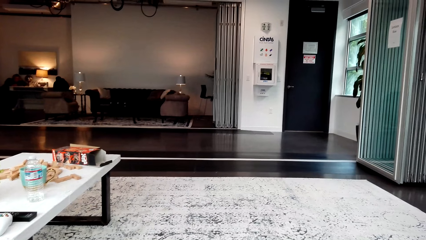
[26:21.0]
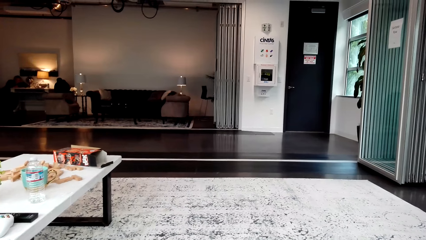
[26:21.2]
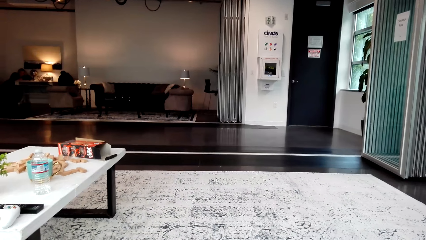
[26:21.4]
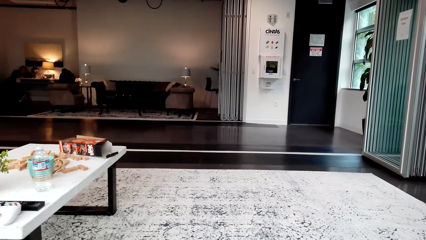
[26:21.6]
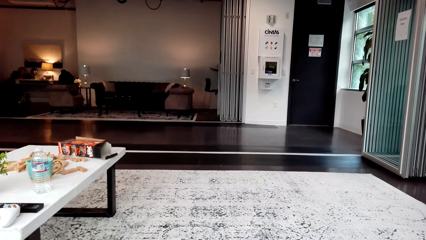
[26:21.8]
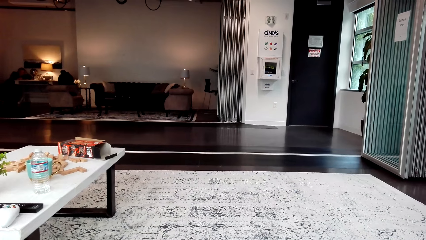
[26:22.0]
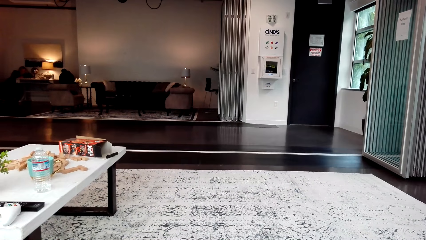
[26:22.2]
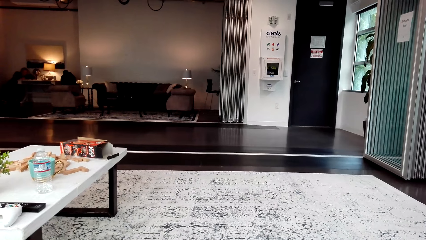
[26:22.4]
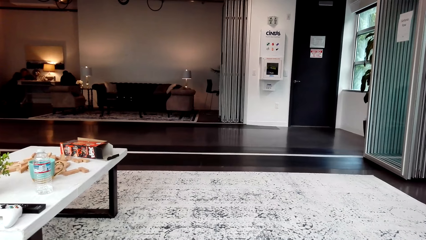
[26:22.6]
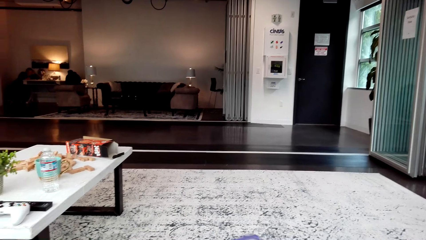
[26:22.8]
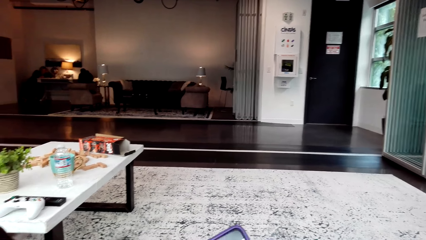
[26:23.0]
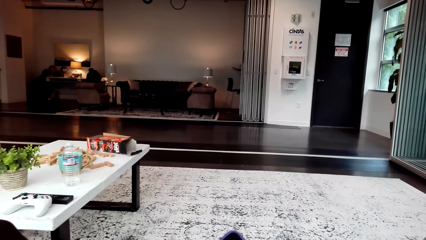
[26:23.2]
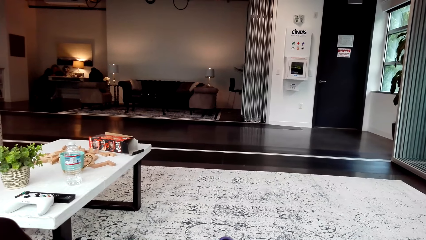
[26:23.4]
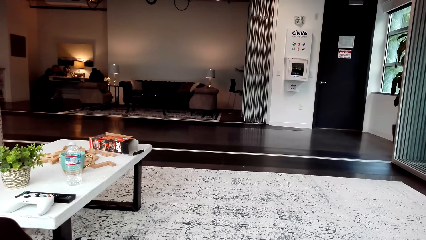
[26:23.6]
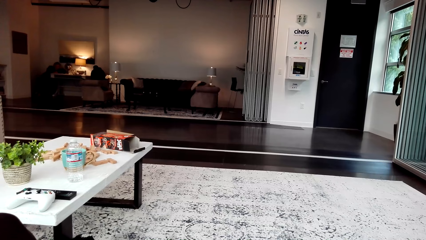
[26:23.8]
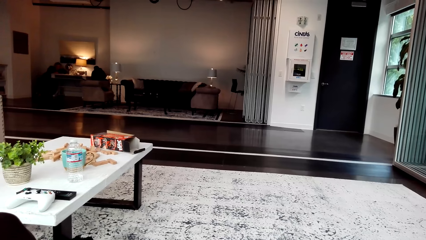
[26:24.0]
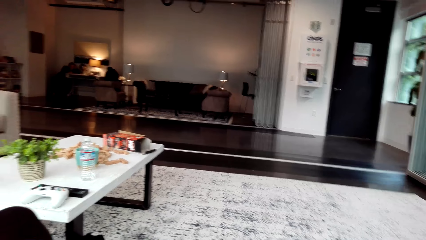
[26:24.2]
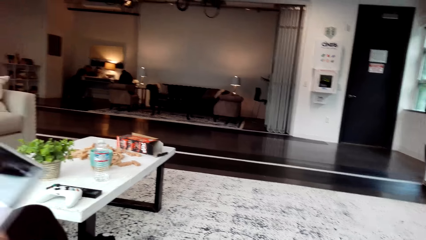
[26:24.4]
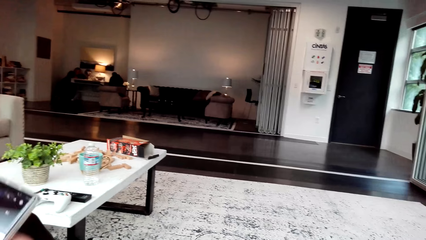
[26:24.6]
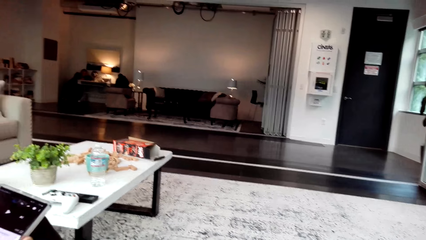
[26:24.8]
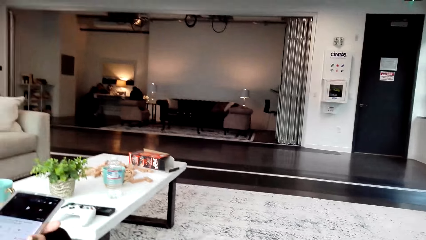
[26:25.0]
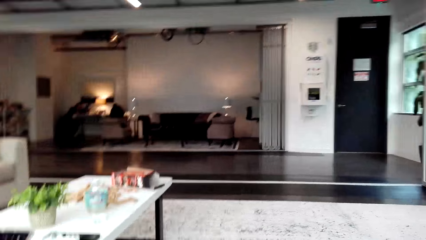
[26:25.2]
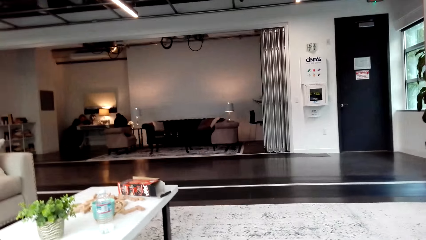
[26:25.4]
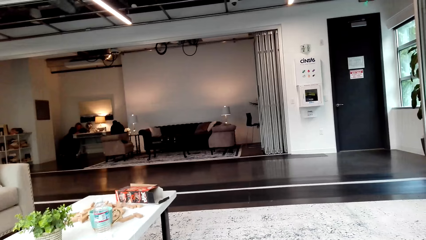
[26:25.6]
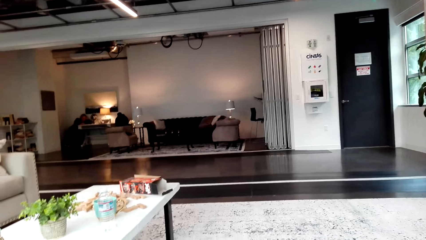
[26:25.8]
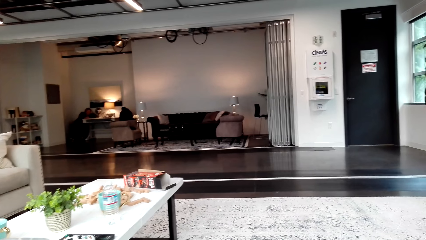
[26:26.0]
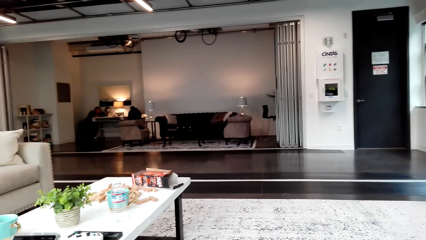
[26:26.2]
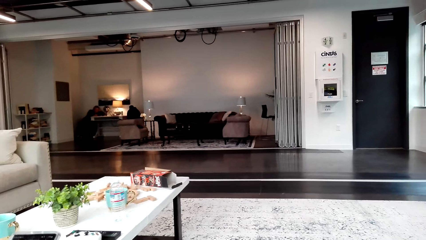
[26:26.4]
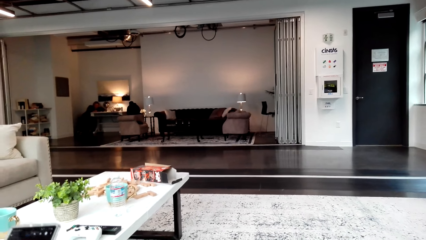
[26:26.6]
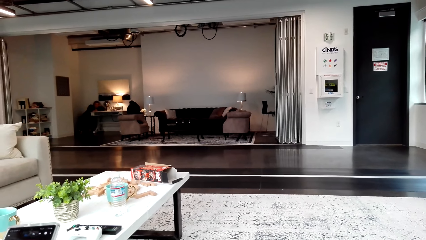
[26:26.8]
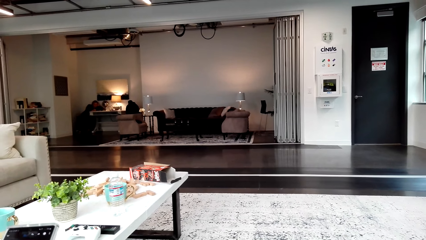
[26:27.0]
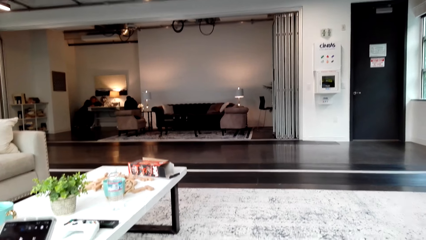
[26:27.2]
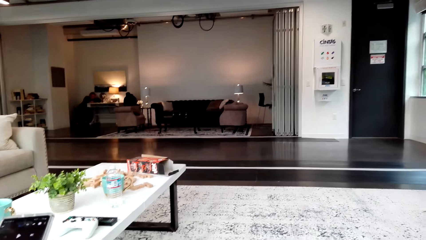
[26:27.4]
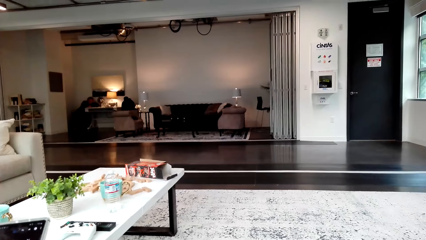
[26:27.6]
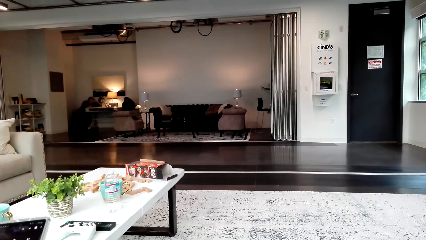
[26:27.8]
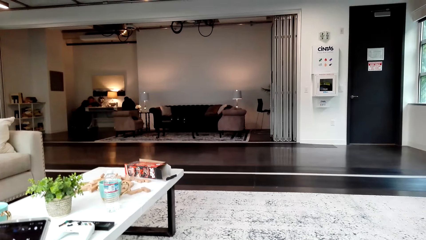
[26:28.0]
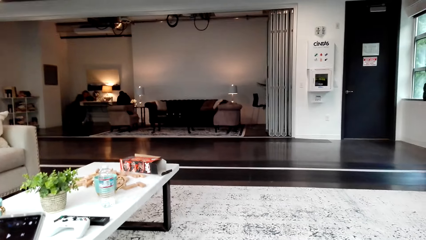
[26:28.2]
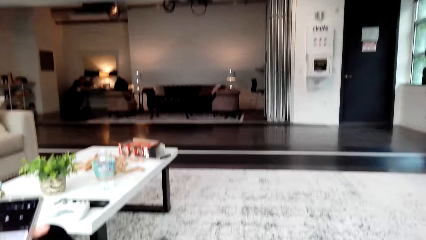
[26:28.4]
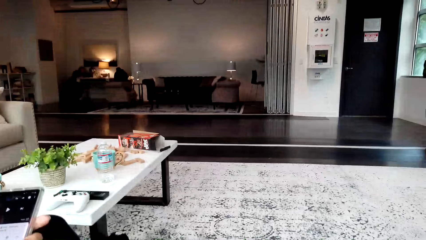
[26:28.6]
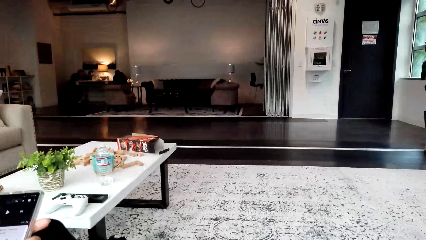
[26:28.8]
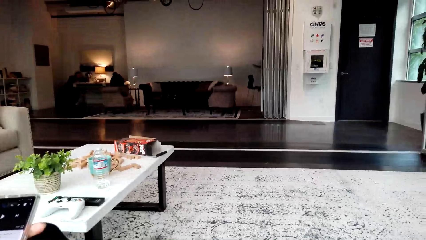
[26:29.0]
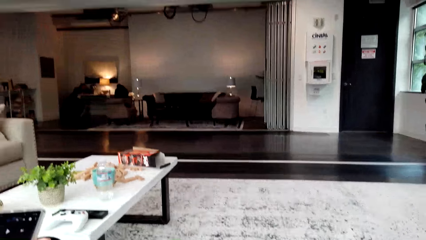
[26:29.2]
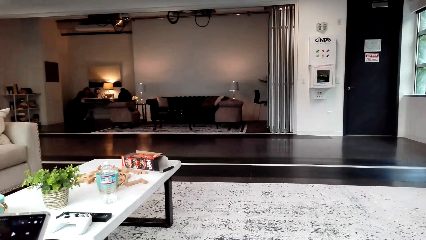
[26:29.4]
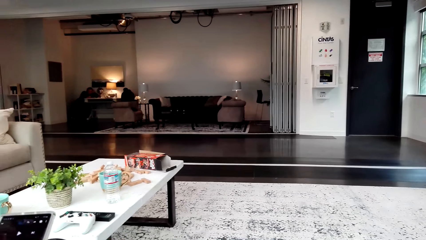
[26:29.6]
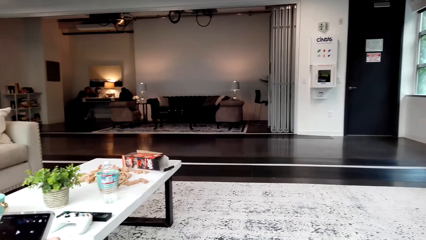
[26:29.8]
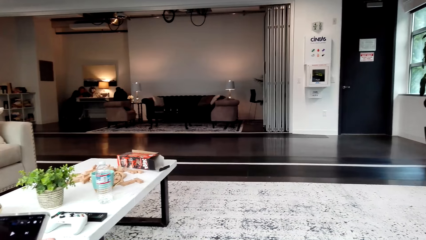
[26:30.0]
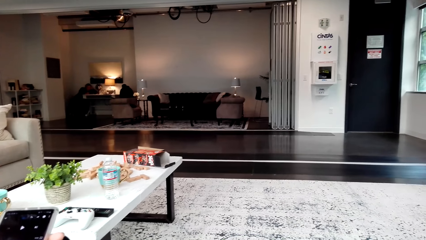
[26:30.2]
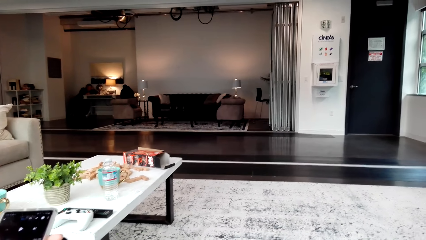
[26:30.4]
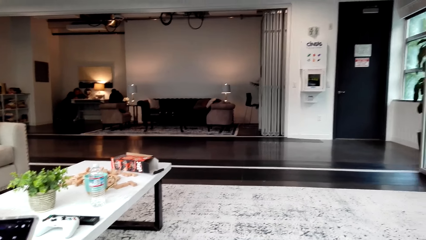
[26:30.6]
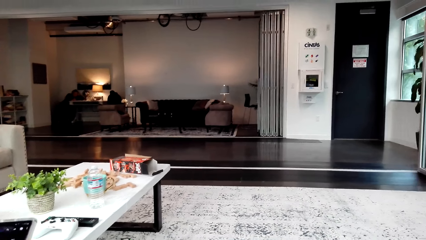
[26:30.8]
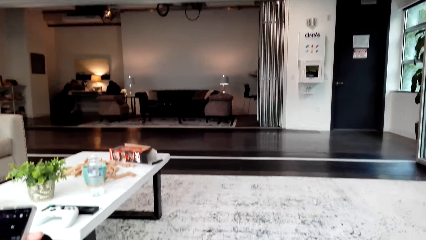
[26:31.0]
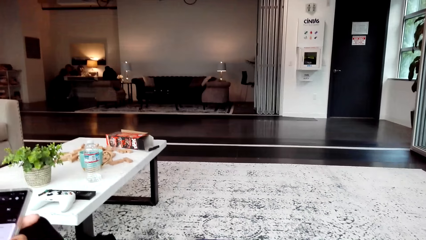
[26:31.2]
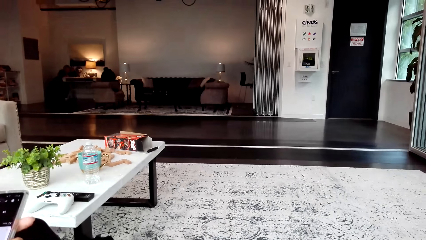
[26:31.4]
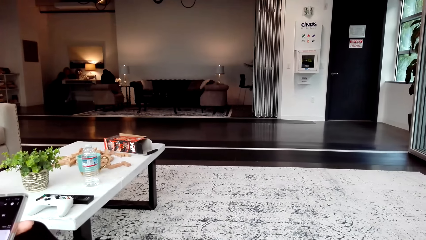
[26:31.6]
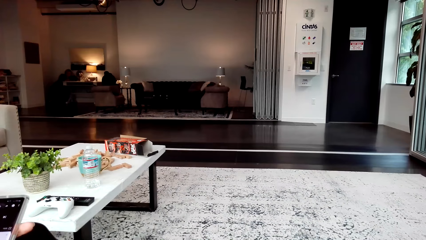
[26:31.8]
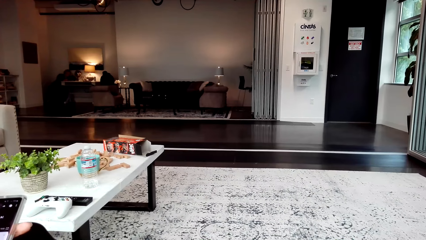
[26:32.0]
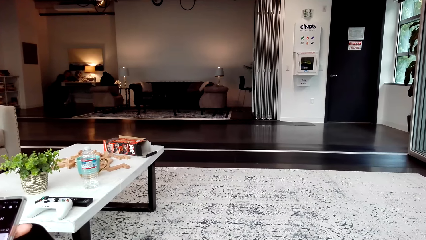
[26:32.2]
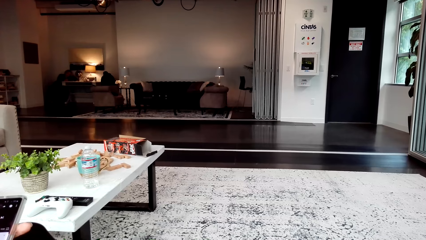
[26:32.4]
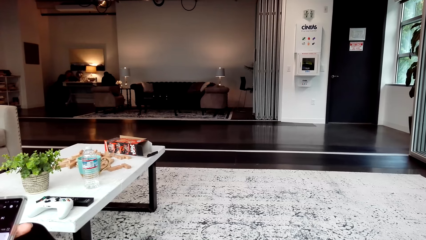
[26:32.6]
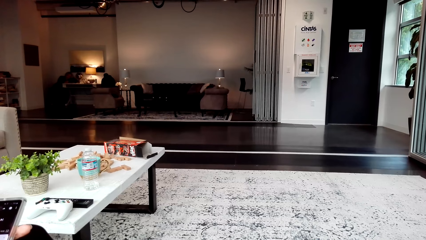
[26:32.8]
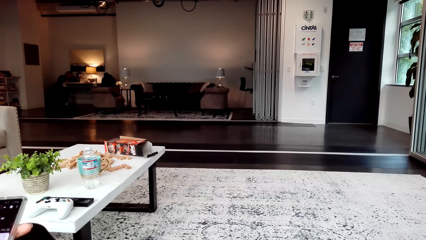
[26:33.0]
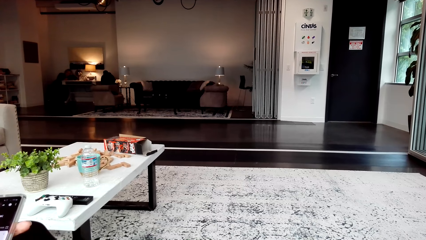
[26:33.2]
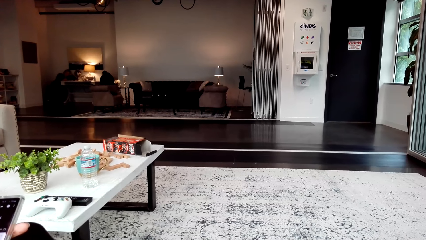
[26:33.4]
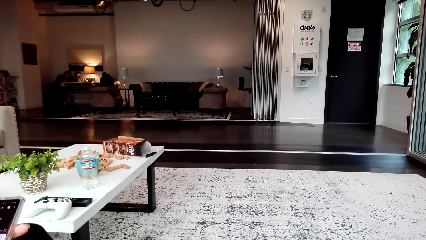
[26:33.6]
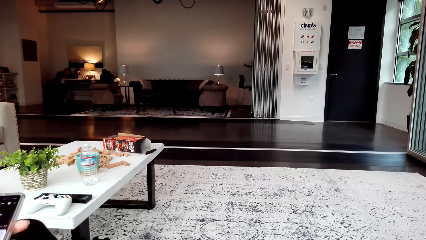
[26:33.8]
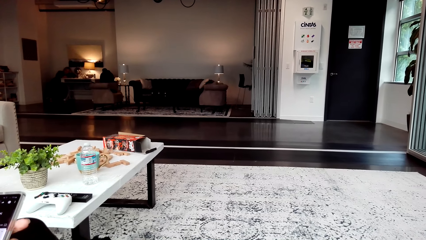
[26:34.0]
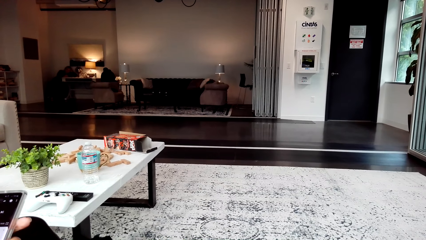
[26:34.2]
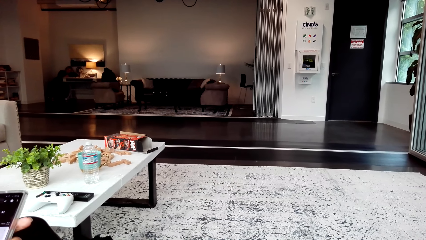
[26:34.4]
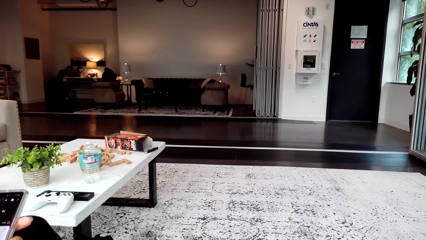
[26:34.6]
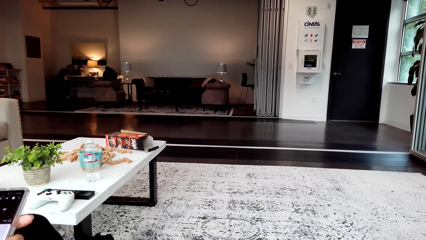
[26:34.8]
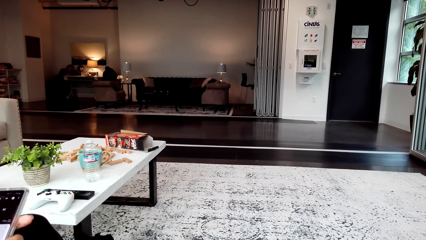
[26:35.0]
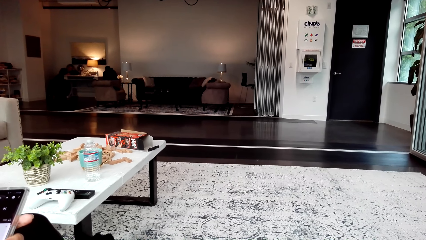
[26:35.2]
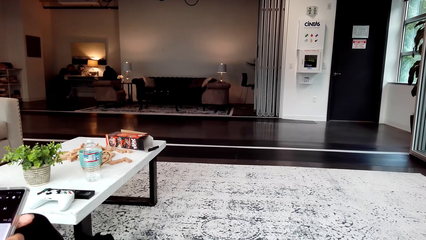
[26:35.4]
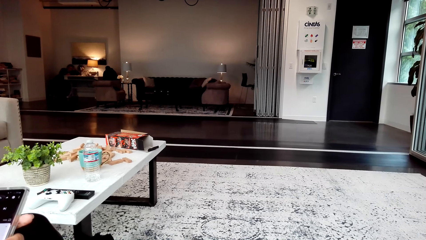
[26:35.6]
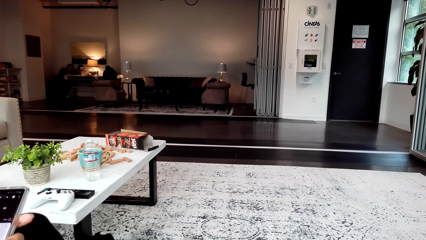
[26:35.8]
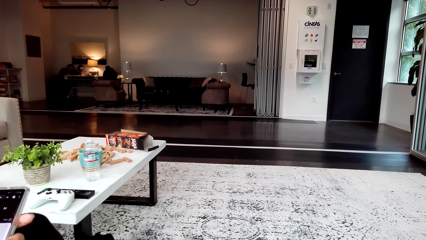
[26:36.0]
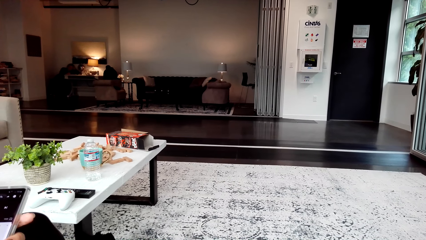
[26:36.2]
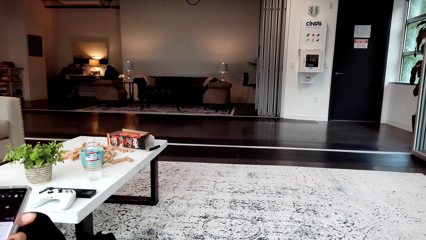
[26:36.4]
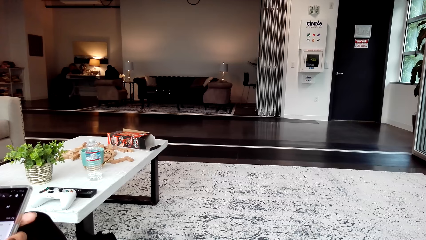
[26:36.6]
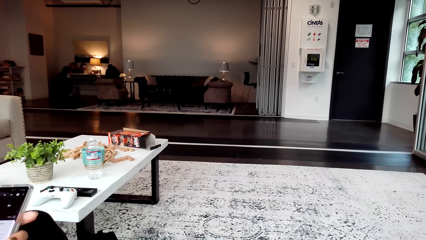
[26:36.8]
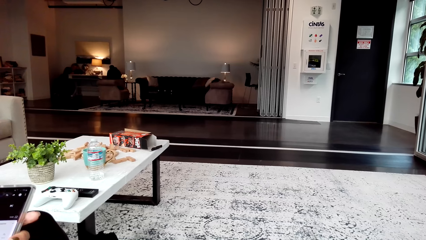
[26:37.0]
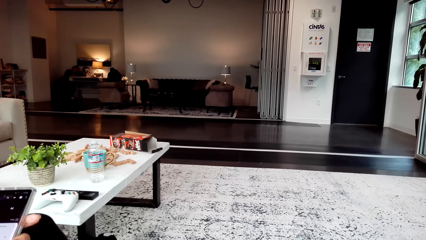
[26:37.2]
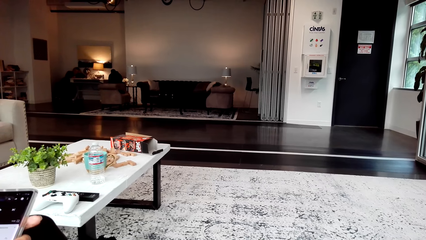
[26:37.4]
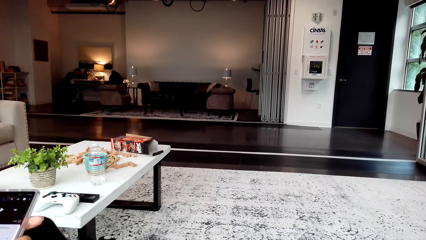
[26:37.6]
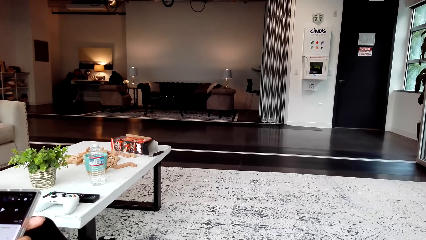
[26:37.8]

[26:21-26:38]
A woman interacts with the camera wearer. The camera wearer looks around. The woman uses the phone. The camera wearer looks around. They lift the phone.
